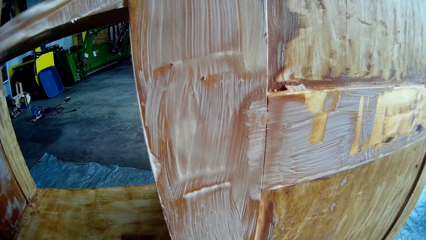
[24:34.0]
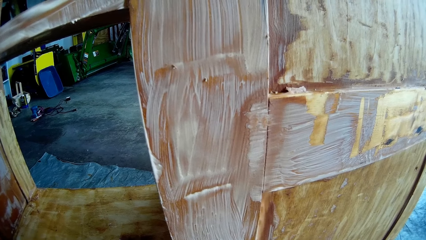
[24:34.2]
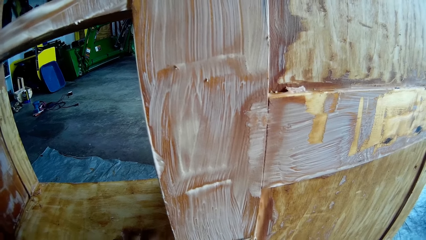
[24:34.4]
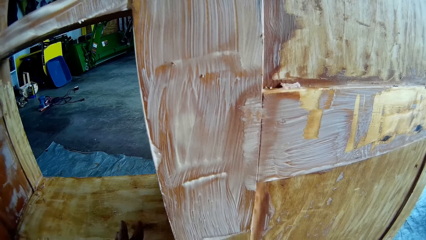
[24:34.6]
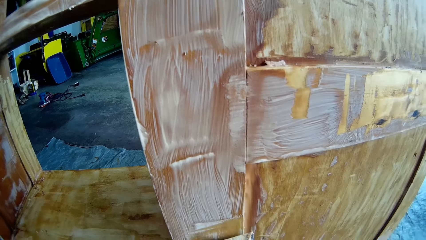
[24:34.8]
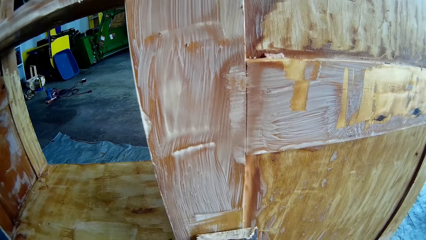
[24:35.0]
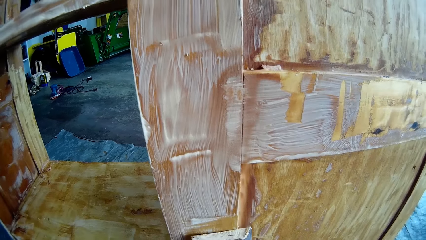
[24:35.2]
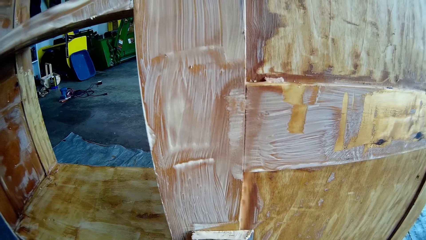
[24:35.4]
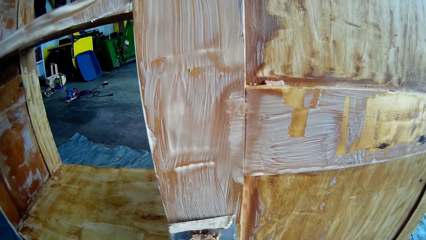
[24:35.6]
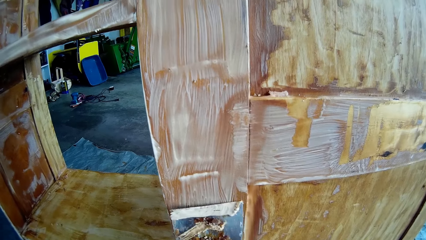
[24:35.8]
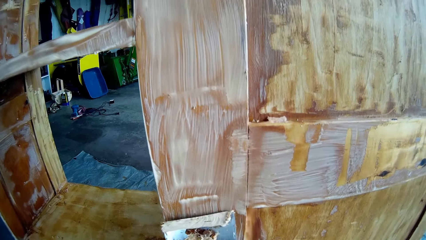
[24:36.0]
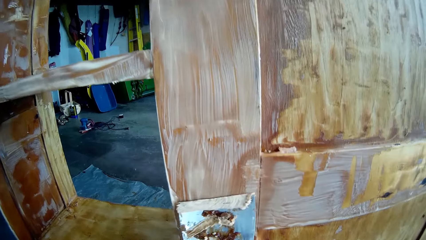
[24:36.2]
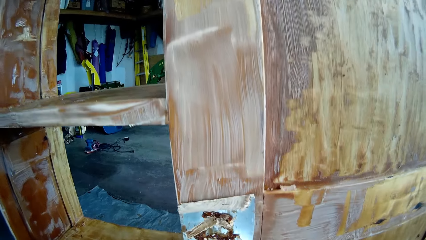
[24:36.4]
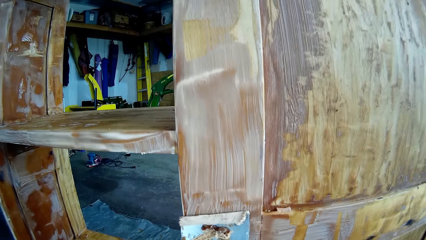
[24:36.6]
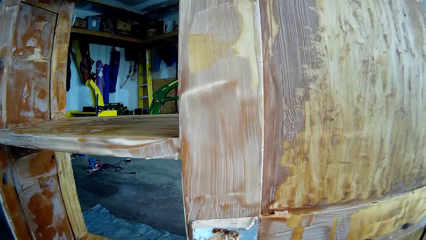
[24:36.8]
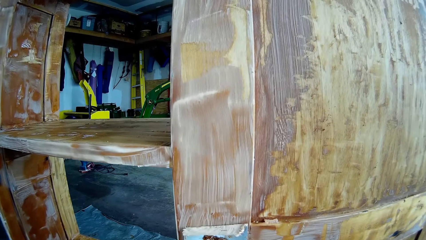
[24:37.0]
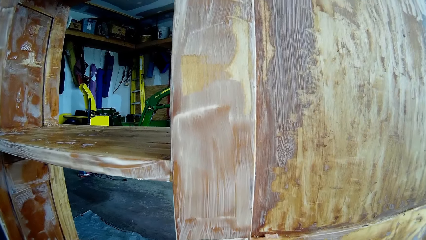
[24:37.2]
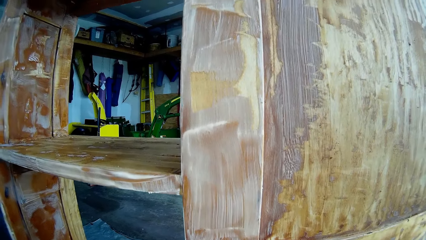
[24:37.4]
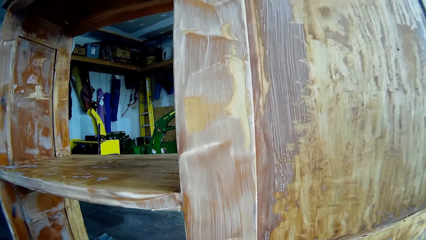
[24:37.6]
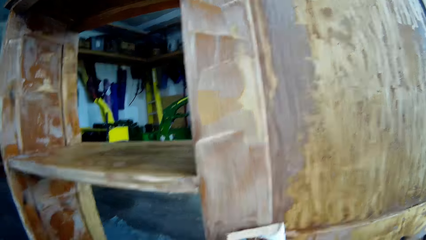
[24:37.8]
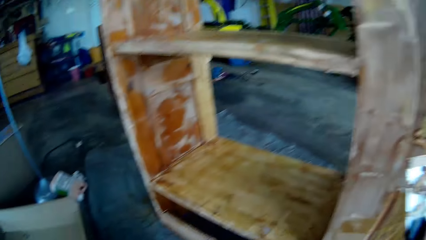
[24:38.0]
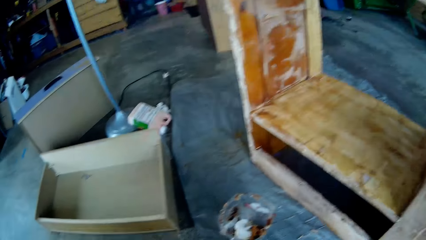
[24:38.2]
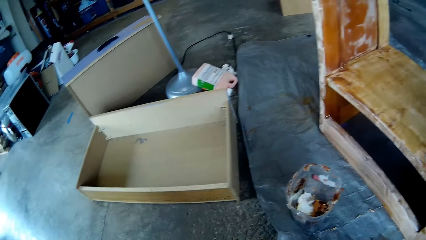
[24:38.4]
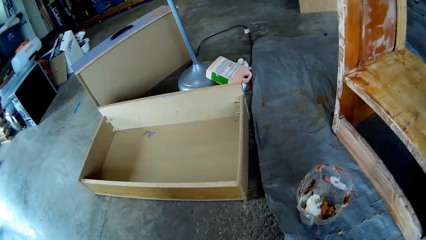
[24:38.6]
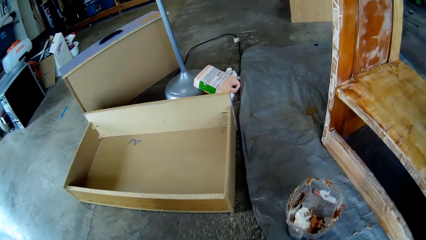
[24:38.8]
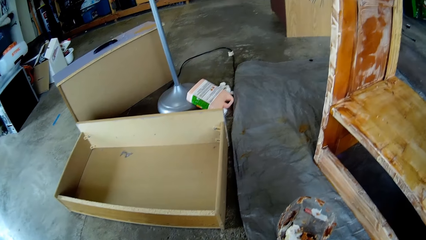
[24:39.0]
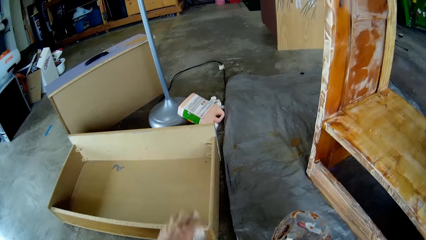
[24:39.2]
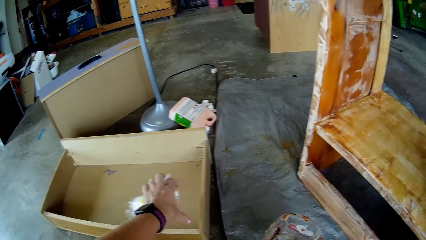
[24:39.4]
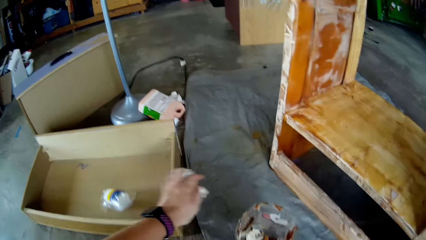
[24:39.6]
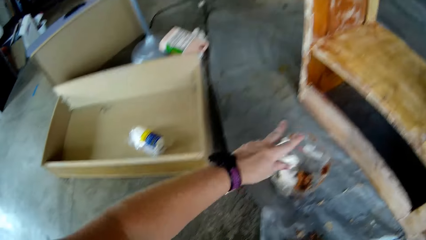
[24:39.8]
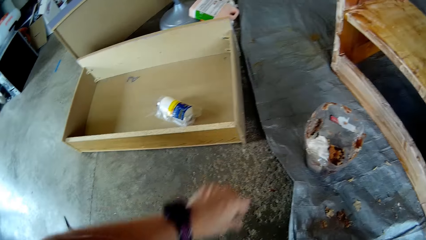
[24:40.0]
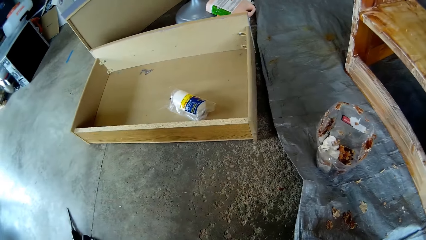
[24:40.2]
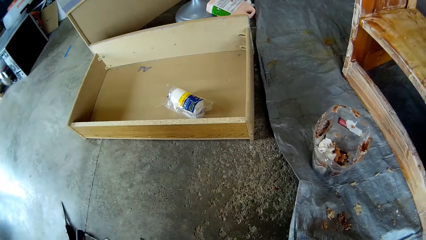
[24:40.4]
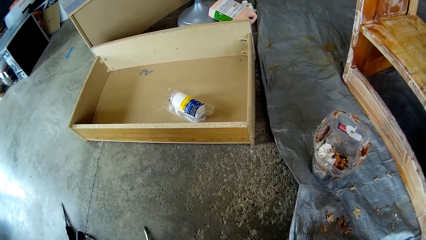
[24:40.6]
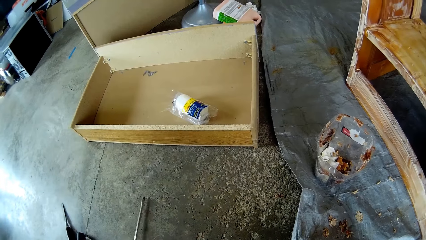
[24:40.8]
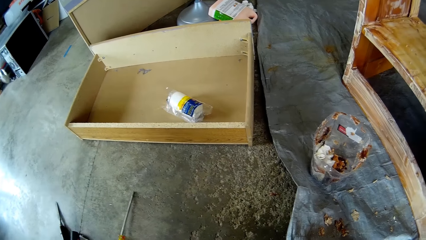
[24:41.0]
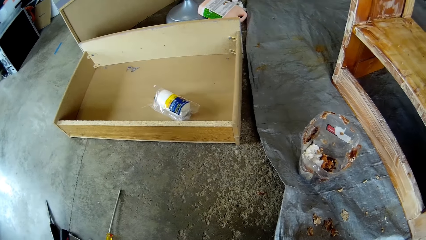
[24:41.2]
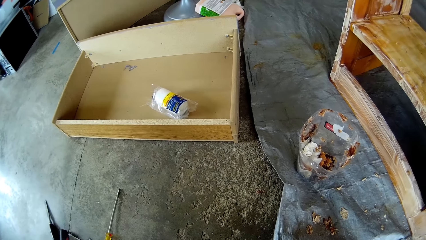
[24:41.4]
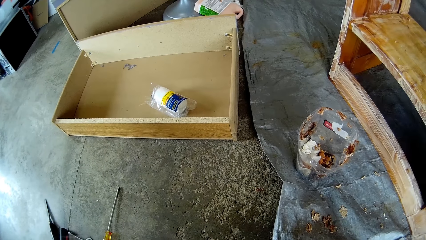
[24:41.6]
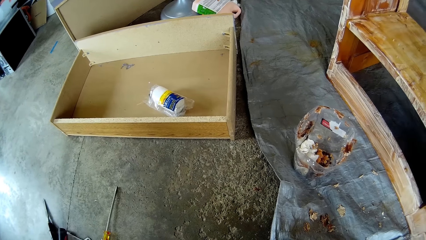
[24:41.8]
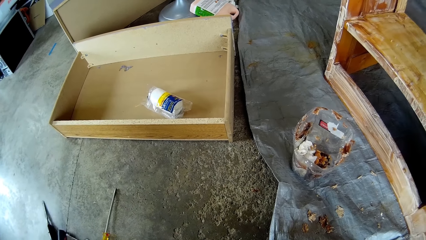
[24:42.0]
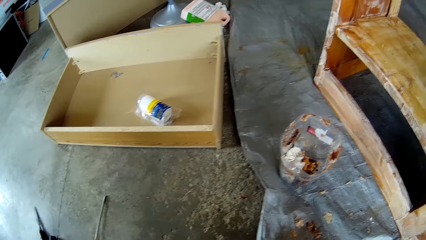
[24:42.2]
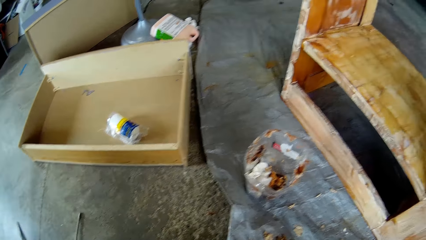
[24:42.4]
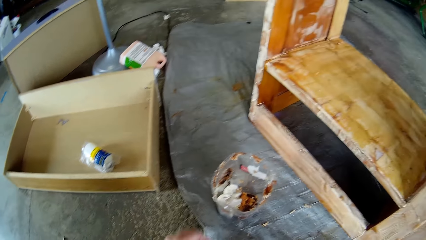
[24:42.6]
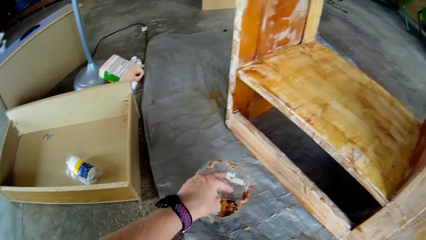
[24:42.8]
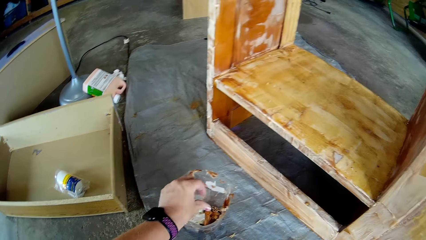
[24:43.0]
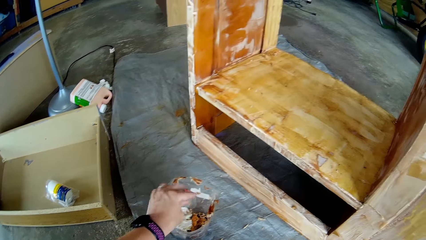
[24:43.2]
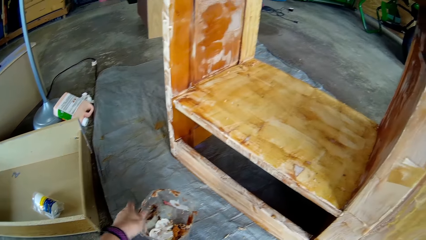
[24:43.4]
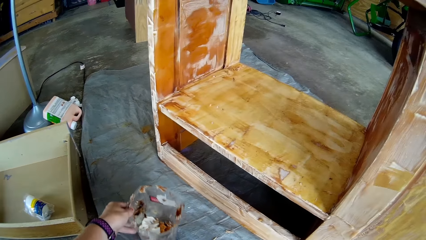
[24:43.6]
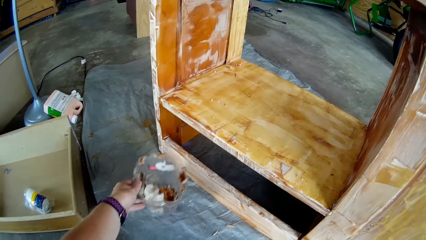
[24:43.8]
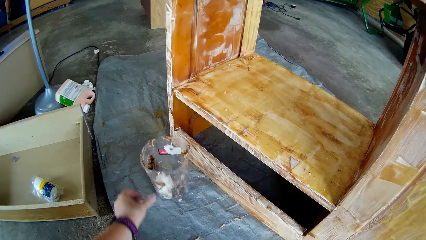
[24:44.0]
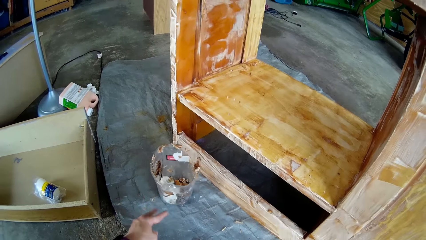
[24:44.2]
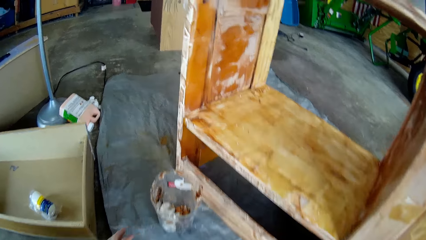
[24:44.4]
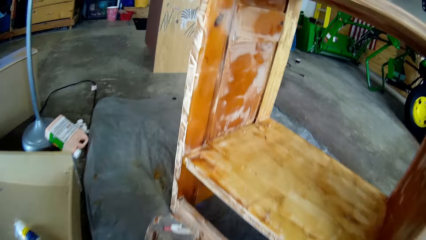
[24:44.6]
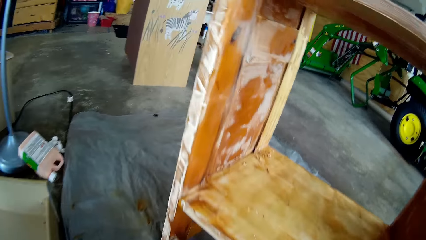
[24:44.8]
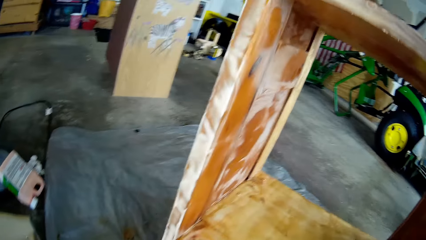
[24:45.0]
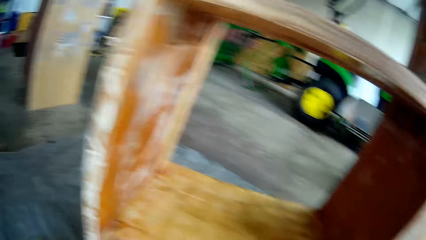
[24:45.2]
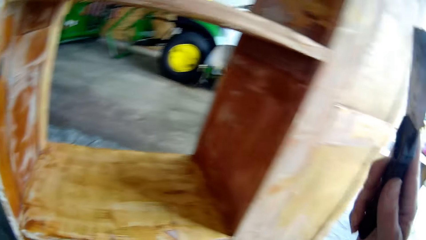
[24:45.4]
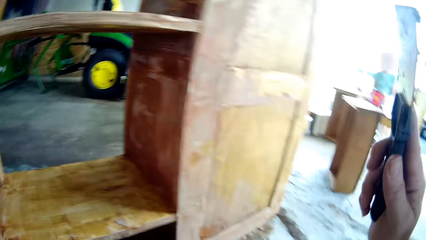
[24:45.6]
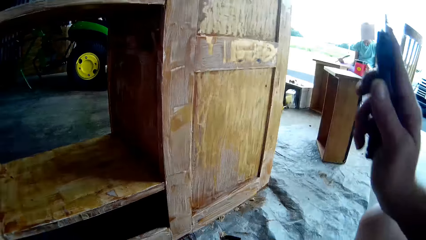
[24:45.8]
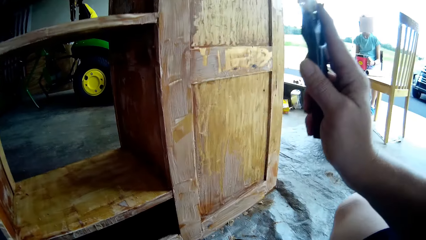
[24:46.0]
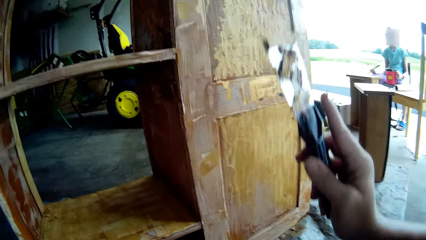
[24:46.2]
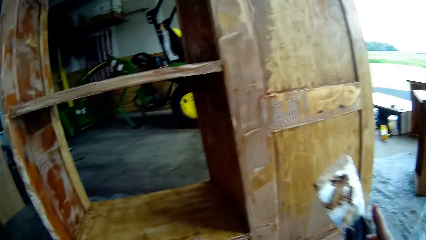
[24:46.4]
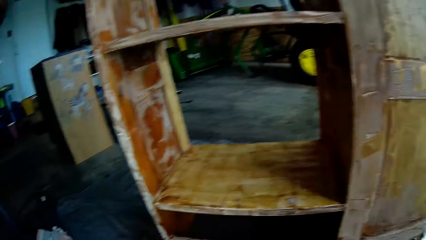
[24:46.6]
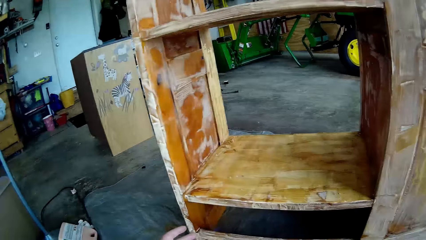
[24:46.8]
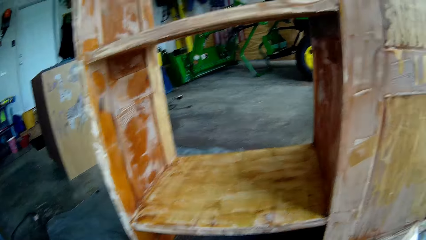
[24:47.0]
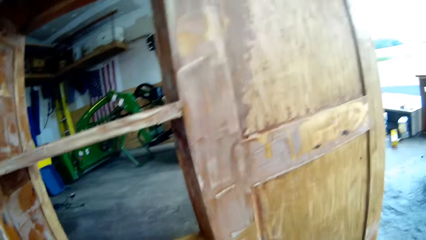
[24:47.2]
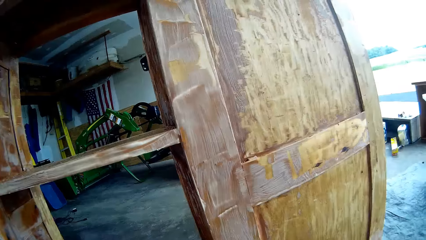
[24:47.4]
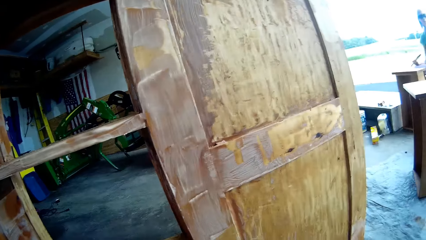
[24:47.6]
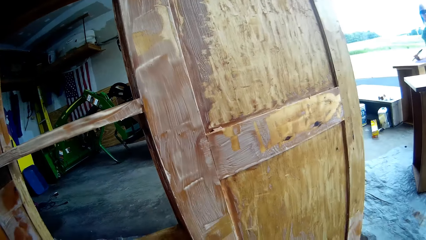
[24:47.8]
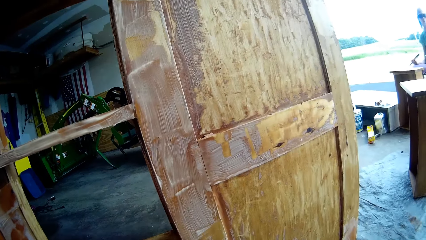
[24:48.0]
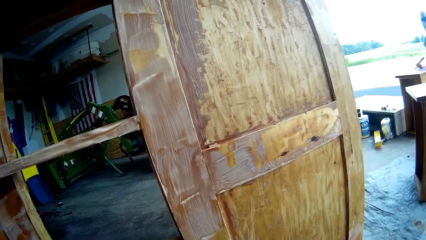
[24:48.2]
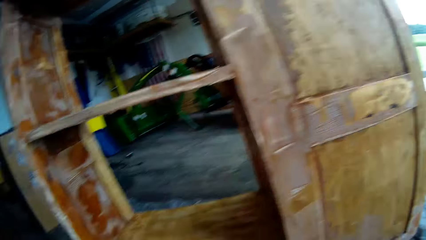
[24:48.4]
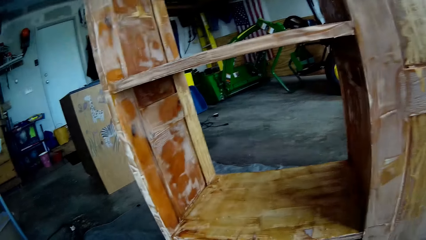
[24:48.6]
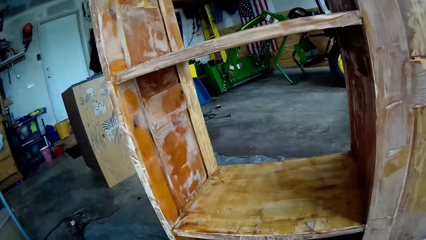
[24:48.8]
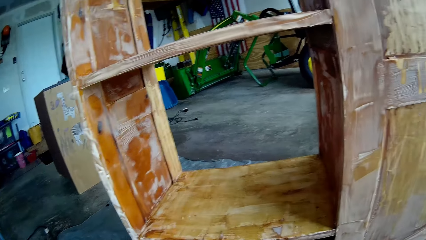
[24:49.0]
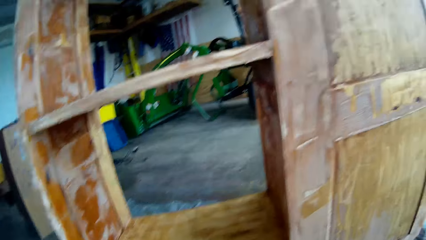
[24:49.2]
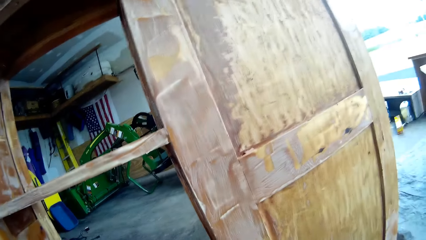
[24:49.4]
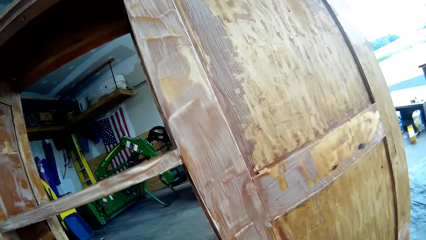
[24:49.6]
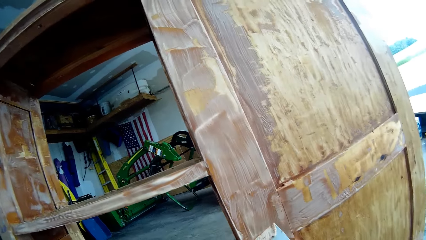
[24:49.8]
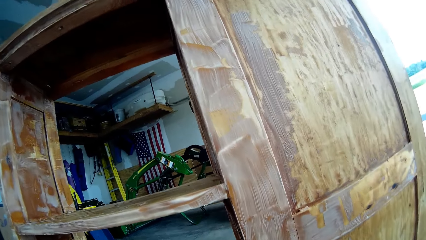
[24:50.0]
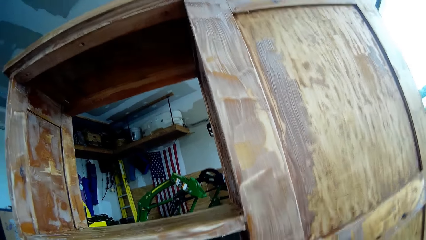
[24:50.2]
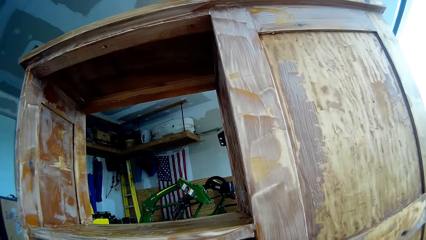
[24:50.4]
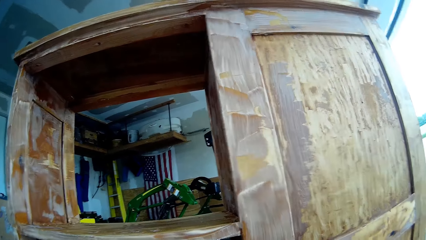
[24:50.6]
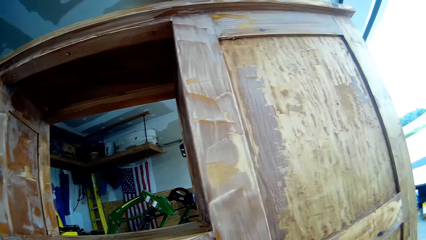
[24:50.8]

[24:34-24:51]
The camera wearer scrapes paint from the cupboard. They drop something in the drawer. They look around. They throw something in a carton box. They drop the dirt in the container. They move something. They drop the dirt in the container. They wipe off paint from the hand. They move the container. They move the leg. They look around. They remove the paint from the table with the scraper. They look around.
